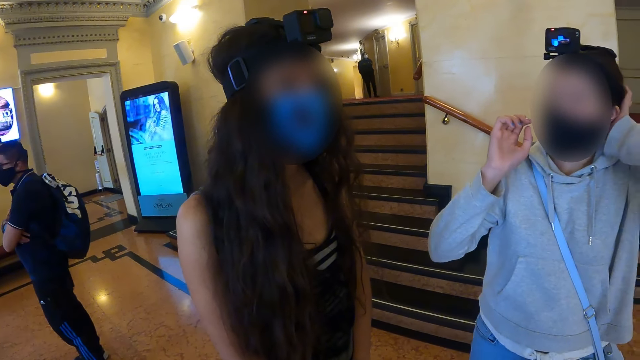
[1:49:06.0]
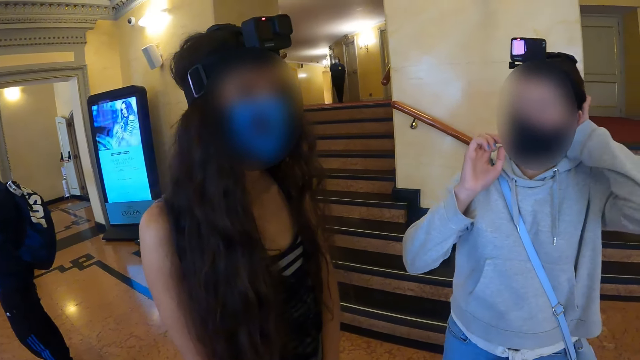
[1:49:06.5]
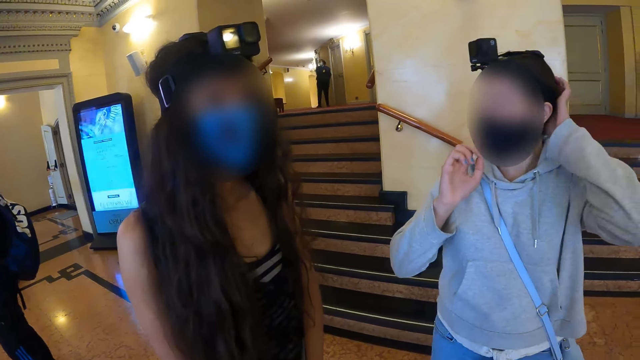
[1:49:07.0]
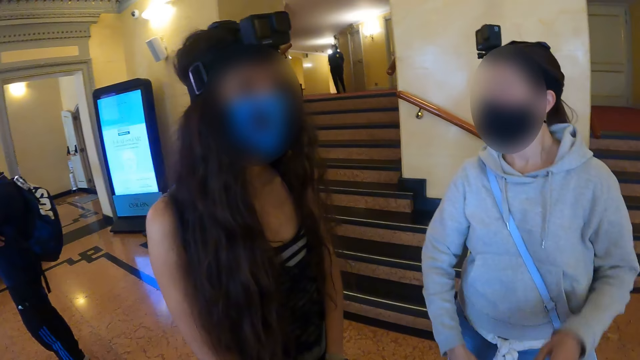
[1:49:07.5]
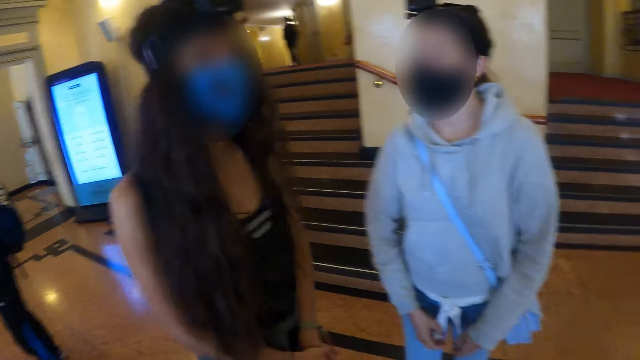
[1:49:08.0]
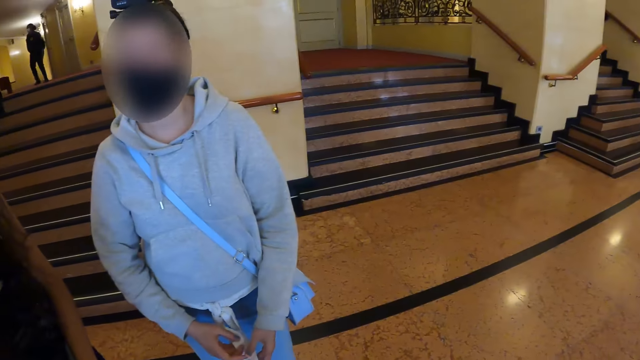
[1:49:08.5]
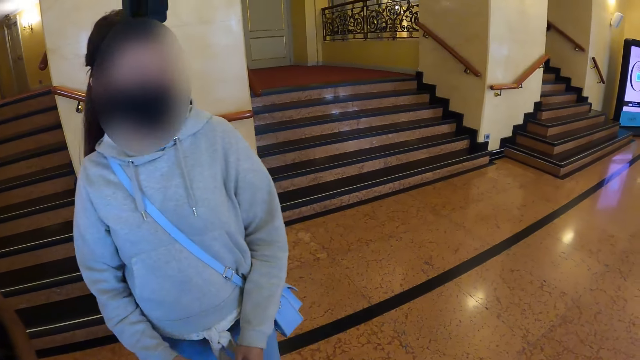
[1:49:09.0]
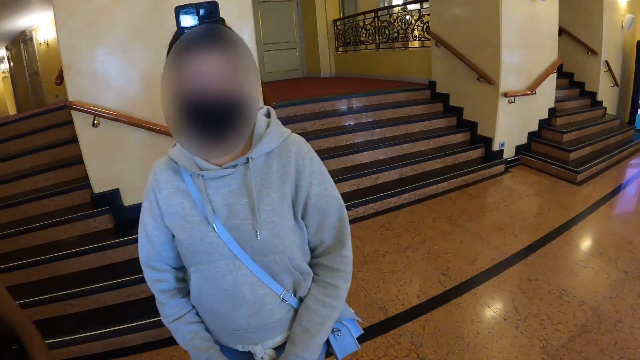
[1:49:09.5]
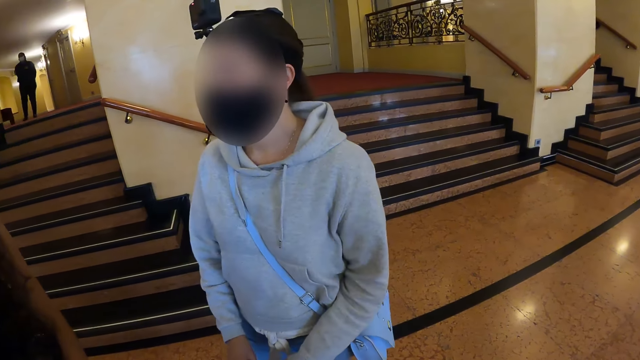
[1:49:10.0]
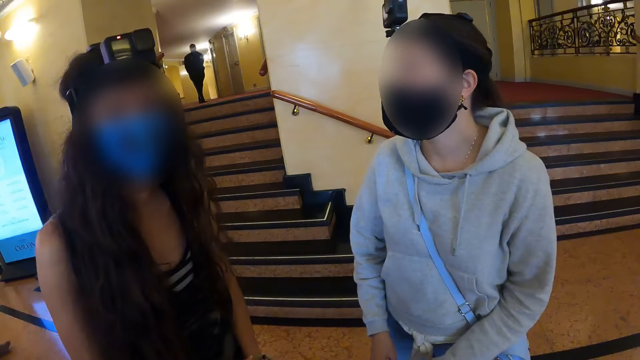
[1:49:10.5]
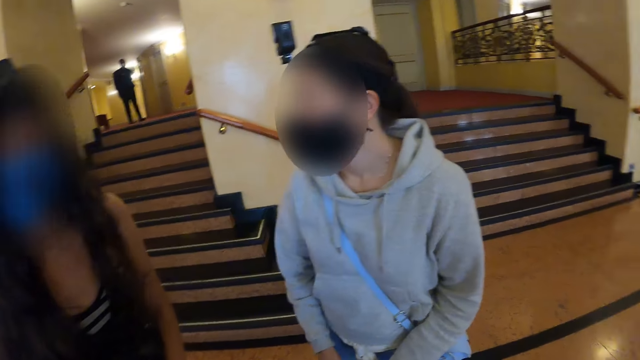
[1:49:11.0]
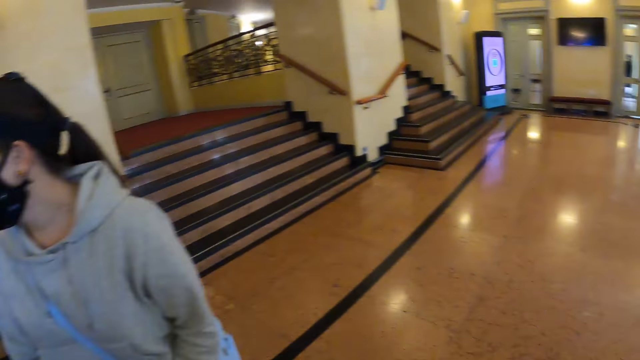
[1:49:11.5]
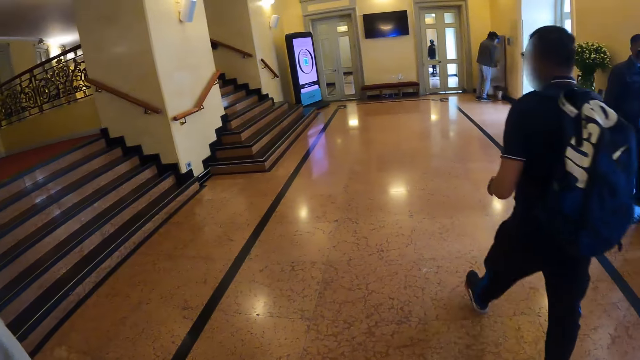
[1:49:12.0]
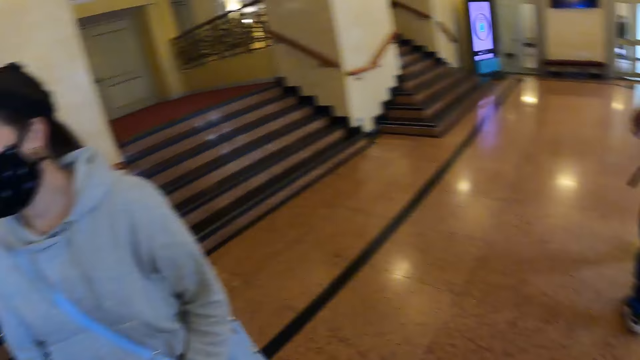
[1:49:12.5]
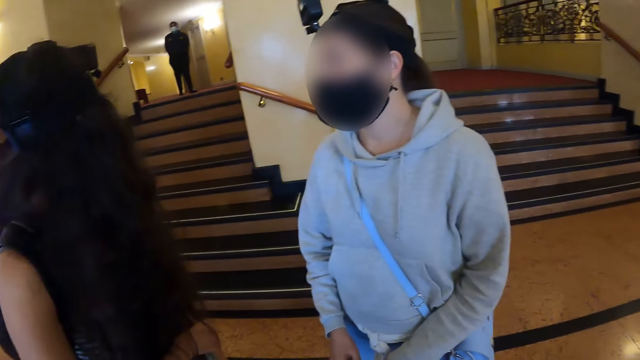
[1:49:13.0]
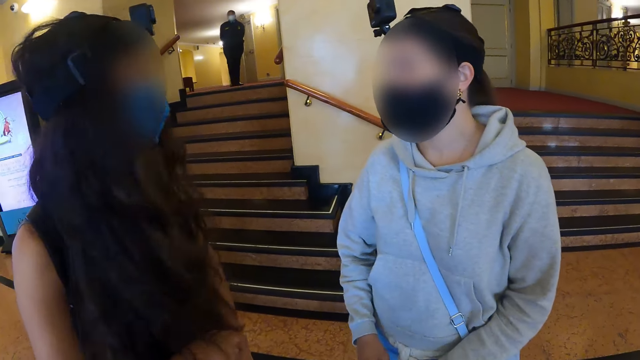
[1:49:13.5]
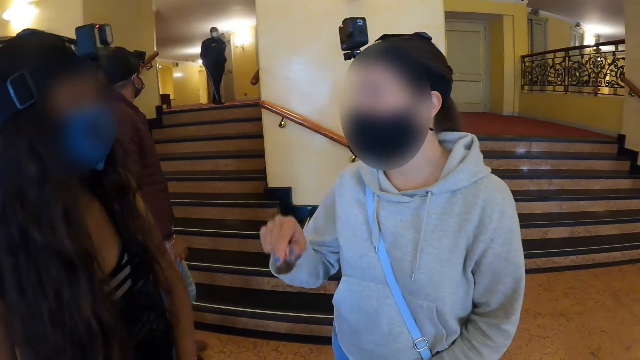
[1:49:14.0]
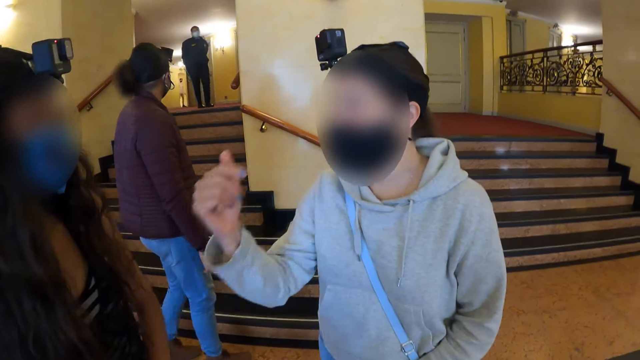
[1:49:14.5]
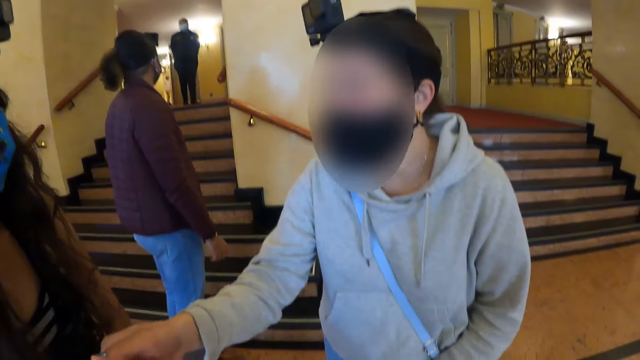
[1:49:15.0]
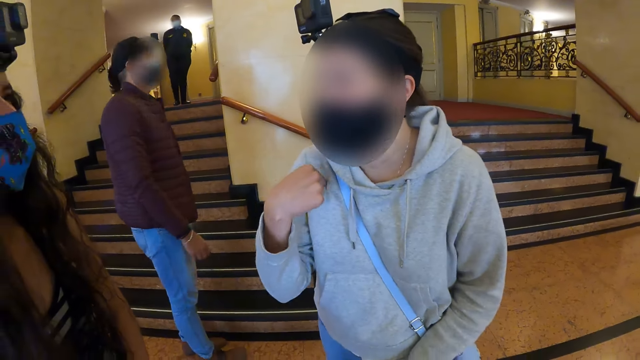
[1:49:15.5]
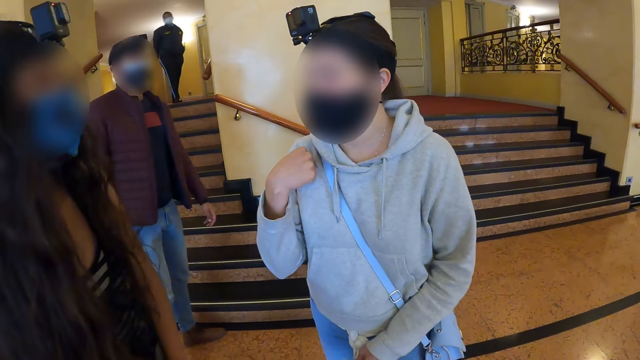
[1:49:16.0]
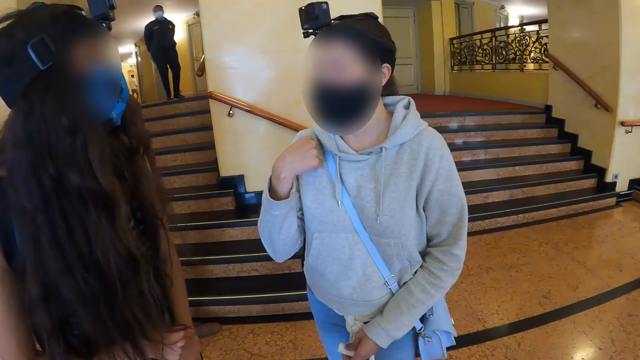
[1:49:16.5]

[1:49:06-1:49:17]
A lady moves the hands.

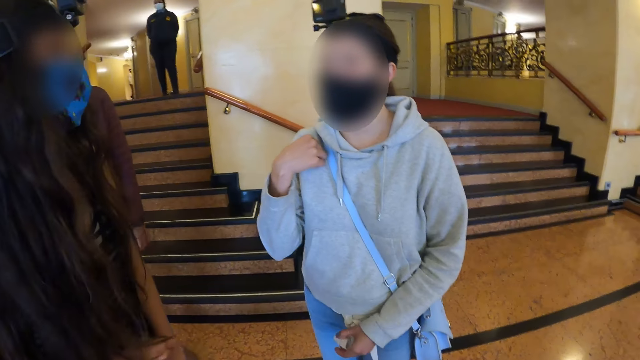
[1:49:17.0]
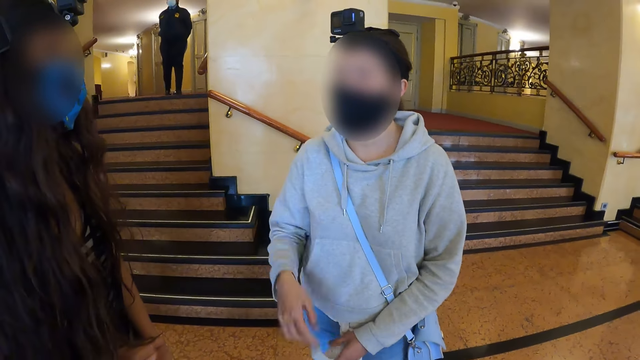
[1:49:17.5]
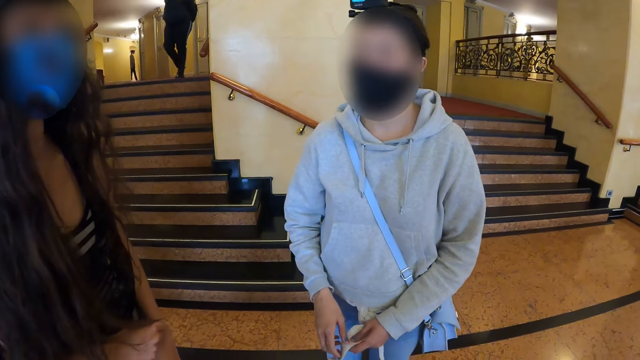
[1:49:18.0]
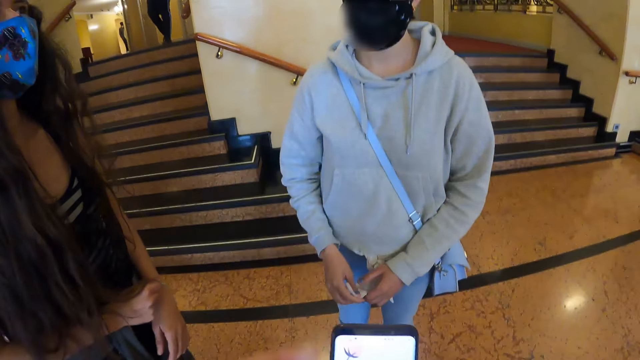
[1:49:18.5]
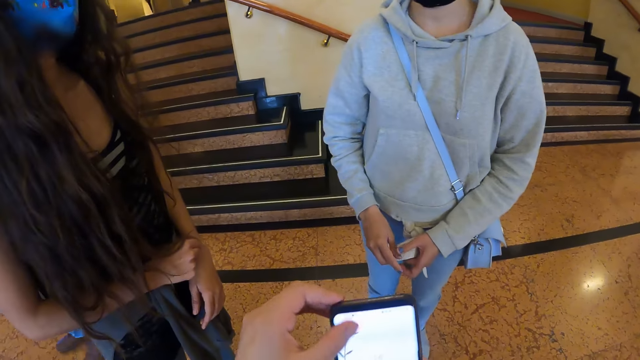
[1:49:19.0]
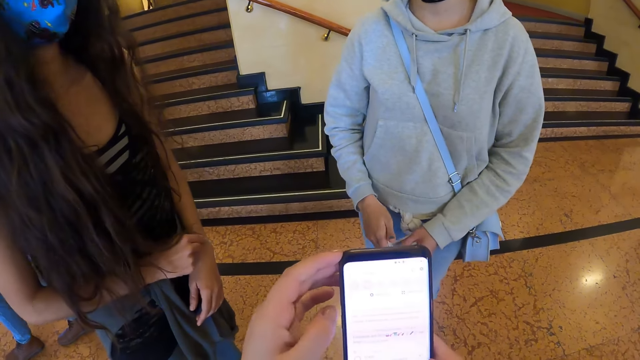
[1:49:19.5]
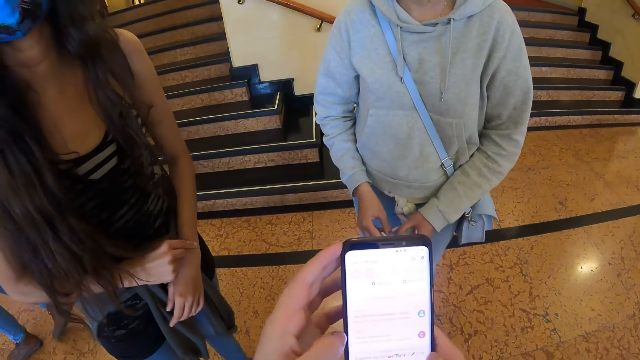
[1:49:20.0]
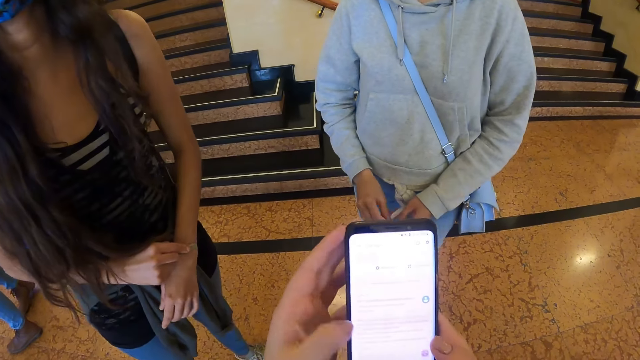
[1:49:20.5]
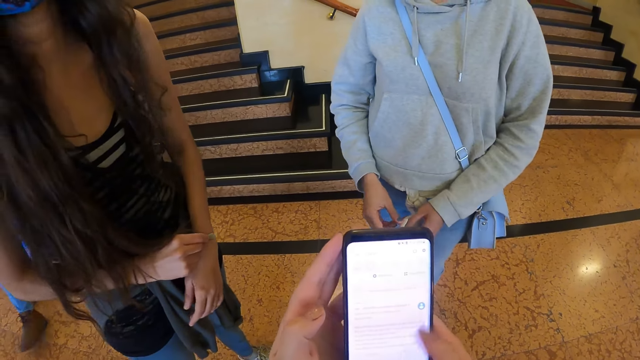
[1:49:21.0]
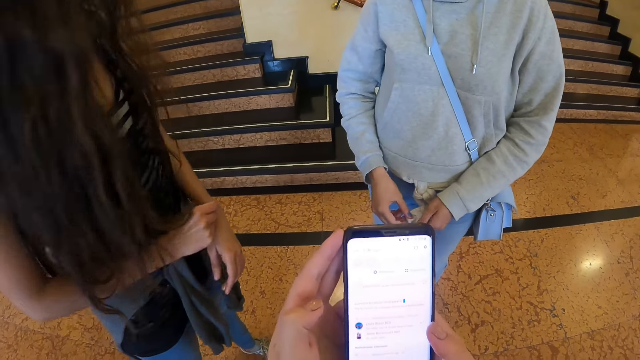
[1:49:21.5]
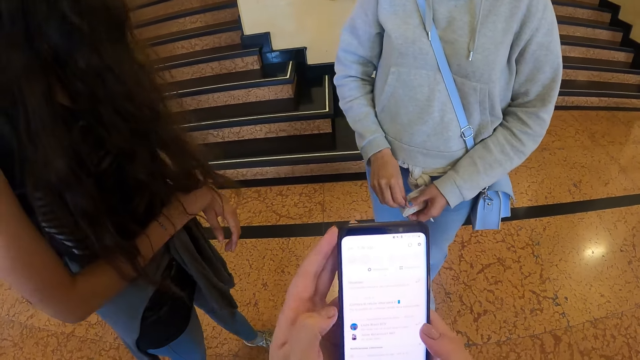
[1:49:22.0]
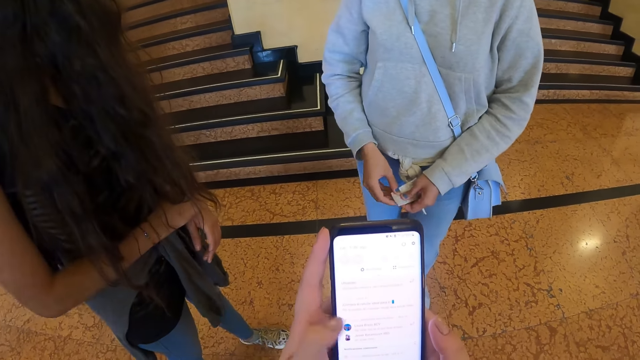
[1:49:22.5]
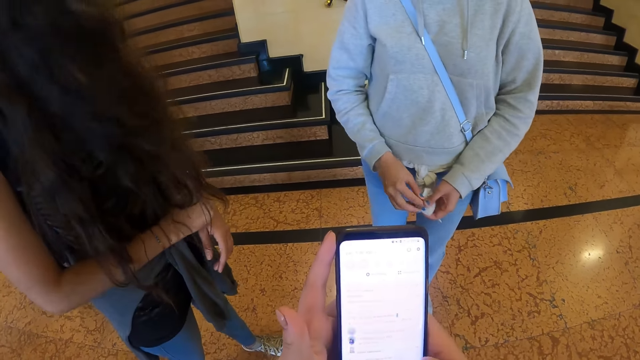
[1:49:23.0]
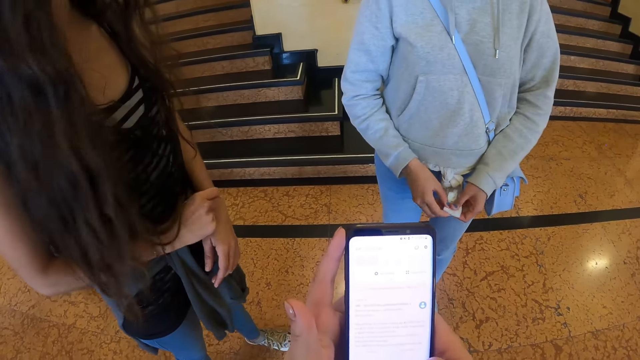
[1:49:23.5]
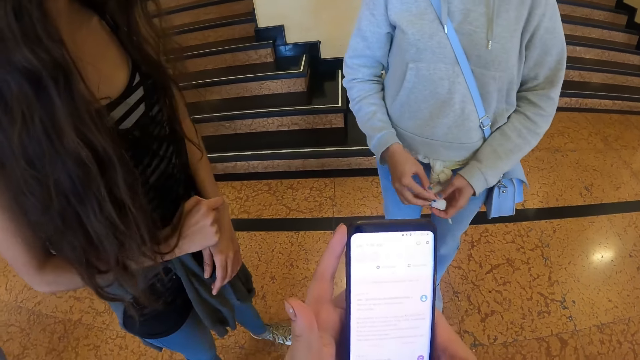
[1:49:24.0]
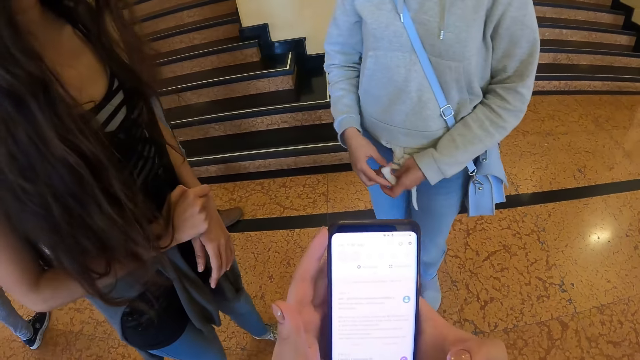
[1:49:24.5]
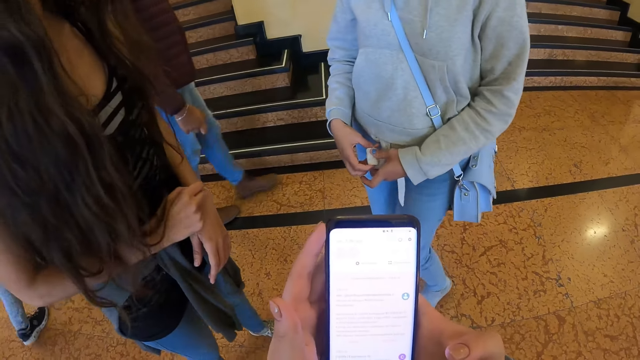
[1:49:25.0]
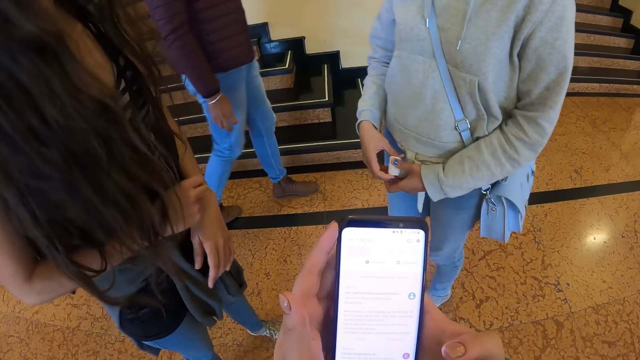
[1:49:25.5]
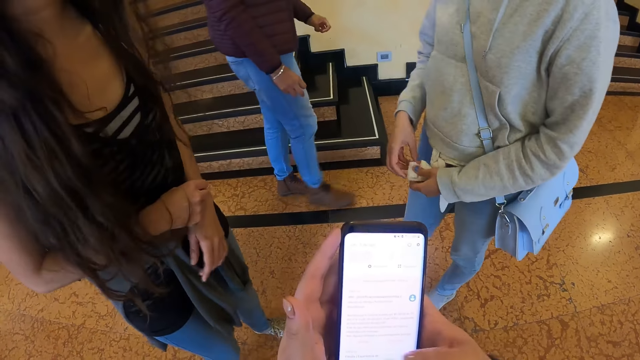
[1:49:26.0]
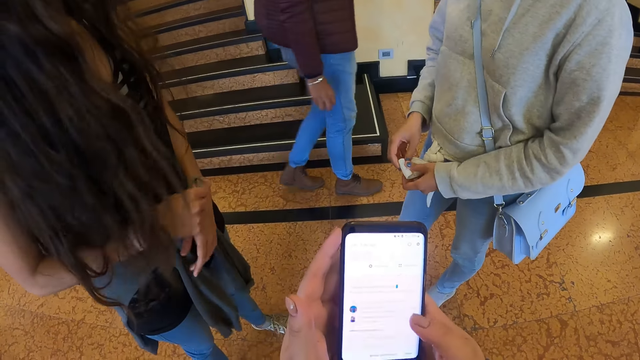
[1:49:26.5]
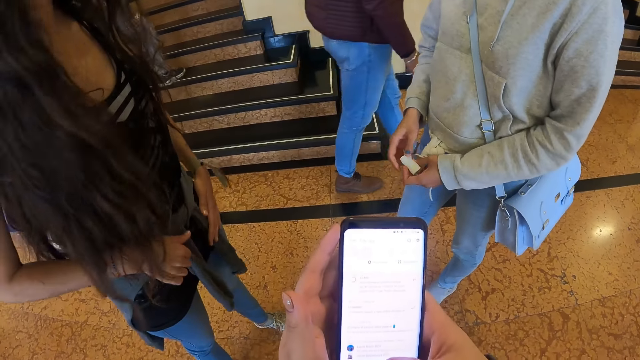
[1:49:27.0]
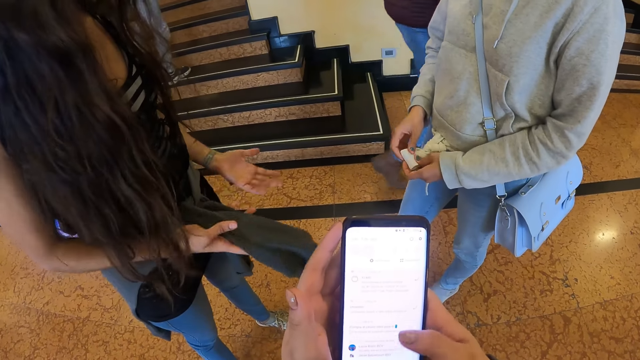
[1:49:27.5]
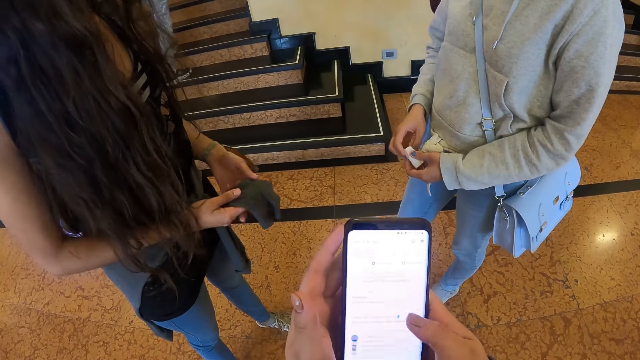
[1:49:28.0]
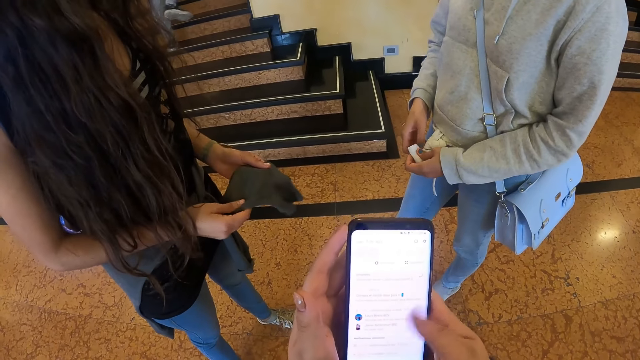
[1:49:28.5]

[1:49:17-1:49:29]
The camera wearer holds the phone. They operate the phone. They browse the phone.
